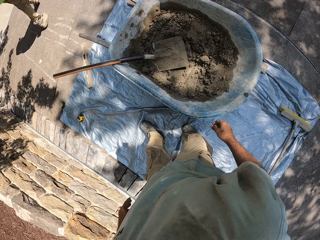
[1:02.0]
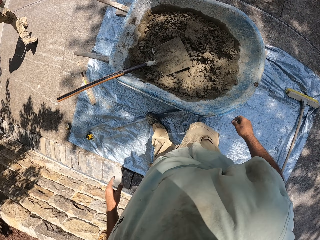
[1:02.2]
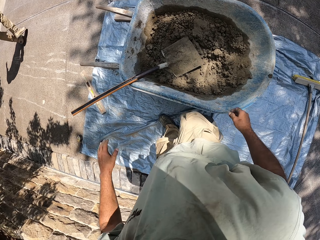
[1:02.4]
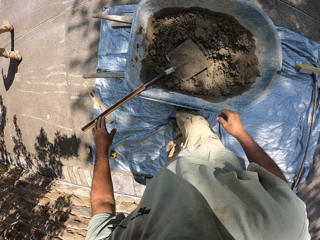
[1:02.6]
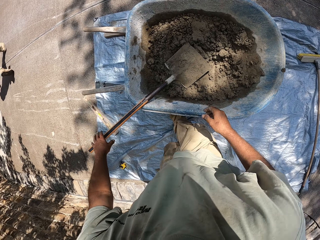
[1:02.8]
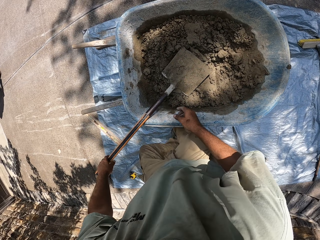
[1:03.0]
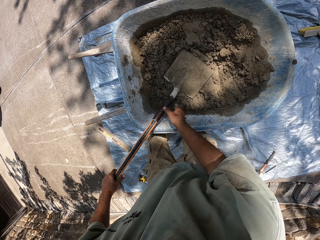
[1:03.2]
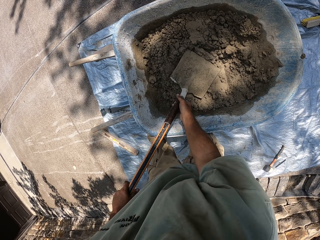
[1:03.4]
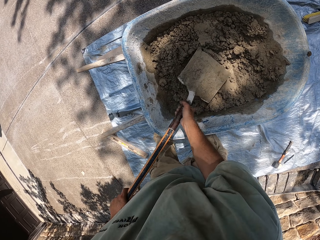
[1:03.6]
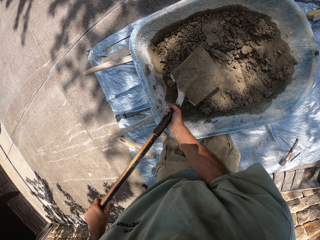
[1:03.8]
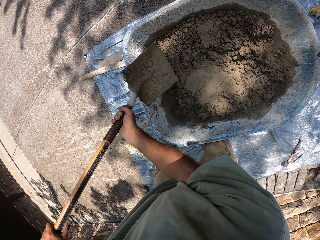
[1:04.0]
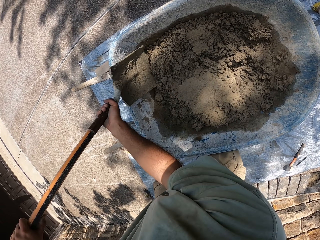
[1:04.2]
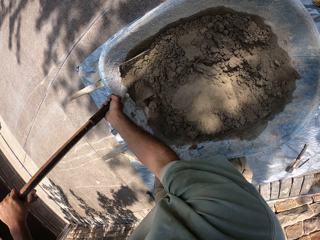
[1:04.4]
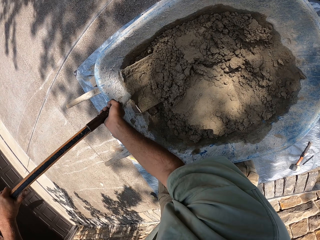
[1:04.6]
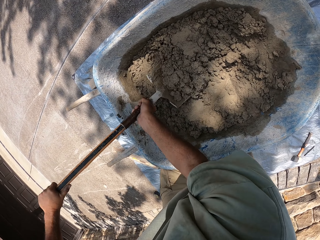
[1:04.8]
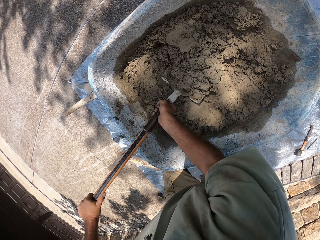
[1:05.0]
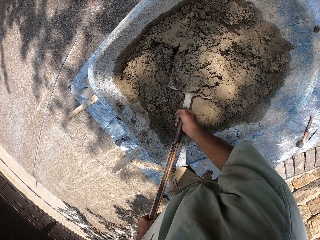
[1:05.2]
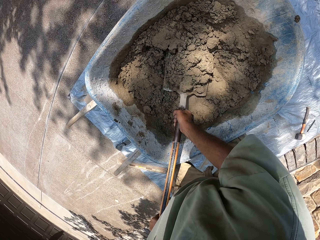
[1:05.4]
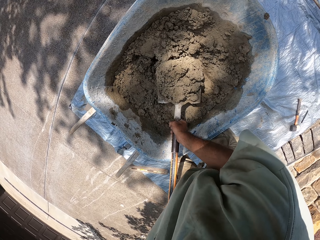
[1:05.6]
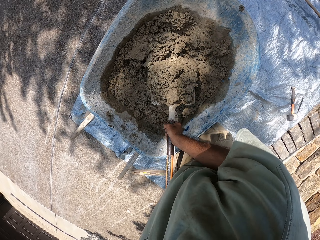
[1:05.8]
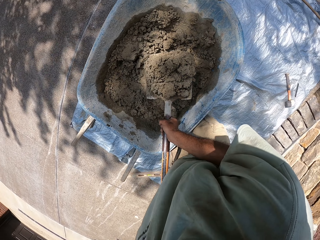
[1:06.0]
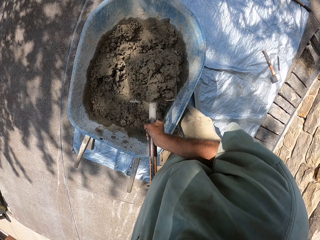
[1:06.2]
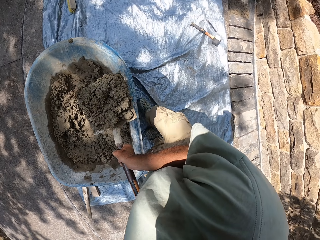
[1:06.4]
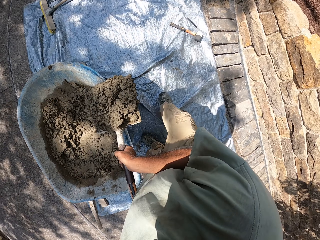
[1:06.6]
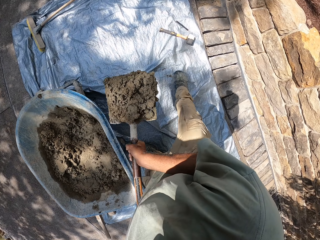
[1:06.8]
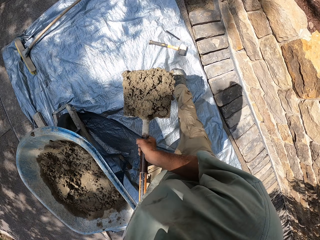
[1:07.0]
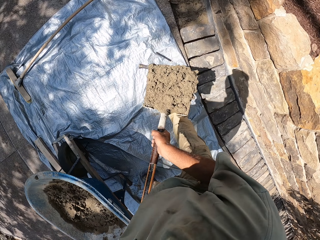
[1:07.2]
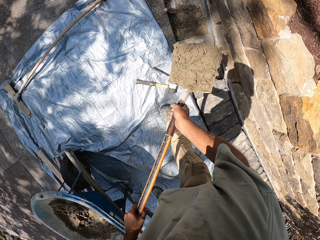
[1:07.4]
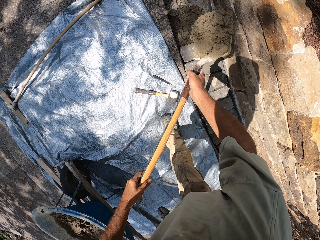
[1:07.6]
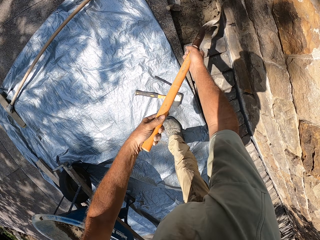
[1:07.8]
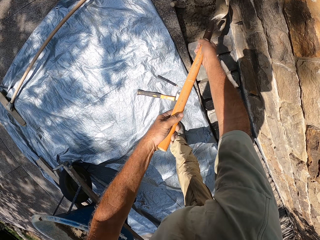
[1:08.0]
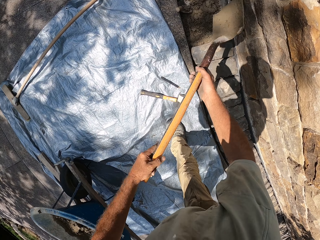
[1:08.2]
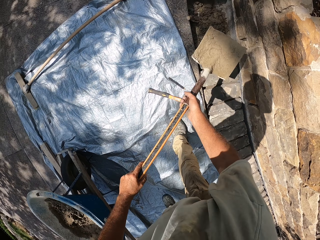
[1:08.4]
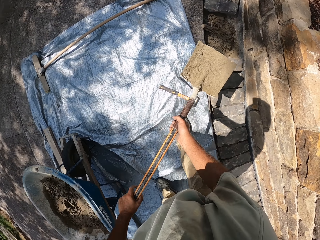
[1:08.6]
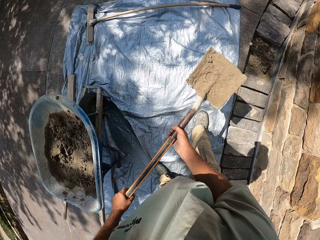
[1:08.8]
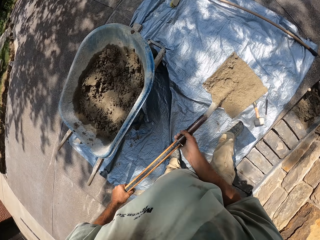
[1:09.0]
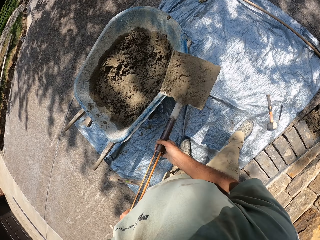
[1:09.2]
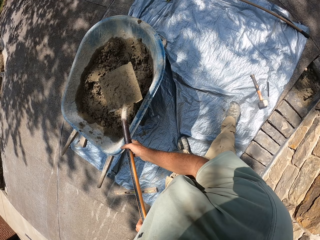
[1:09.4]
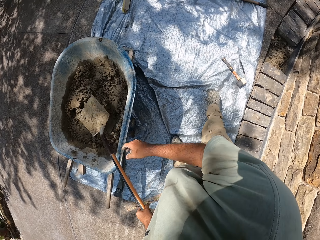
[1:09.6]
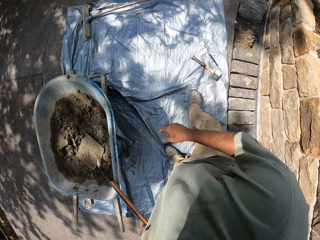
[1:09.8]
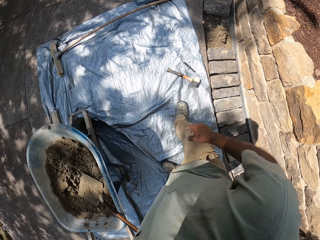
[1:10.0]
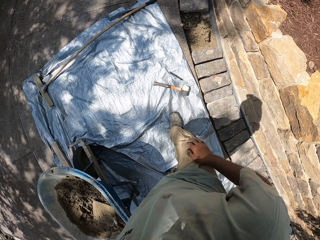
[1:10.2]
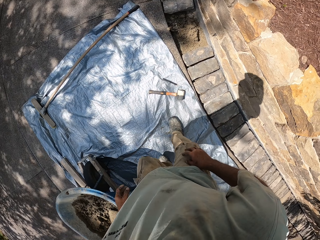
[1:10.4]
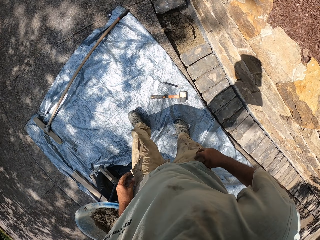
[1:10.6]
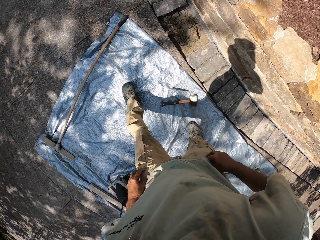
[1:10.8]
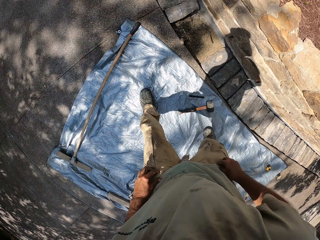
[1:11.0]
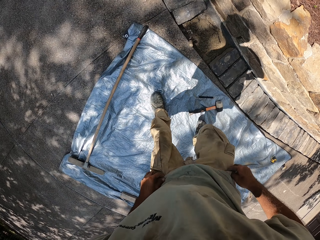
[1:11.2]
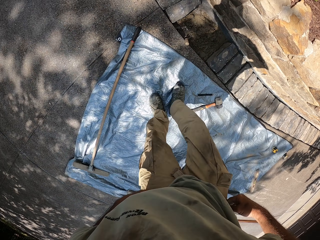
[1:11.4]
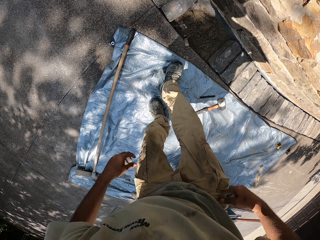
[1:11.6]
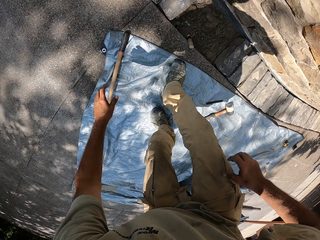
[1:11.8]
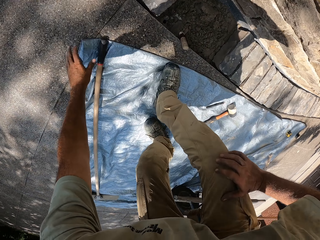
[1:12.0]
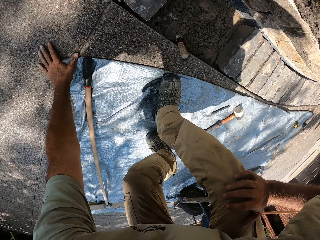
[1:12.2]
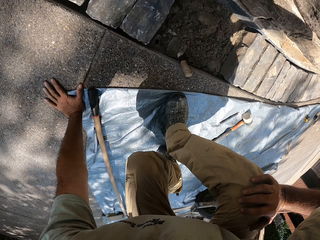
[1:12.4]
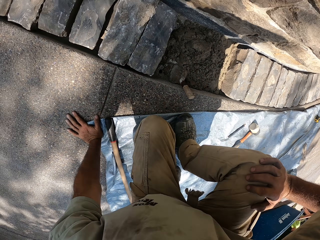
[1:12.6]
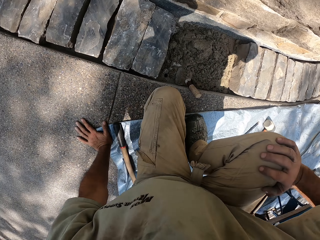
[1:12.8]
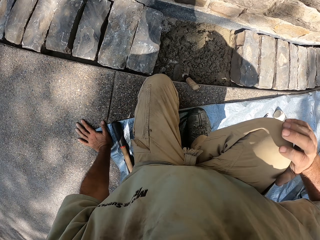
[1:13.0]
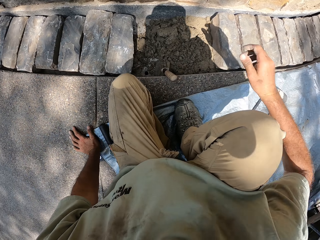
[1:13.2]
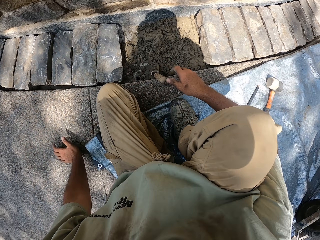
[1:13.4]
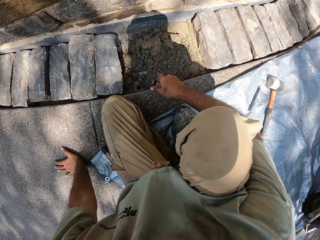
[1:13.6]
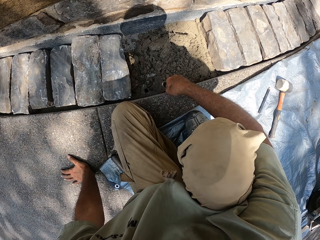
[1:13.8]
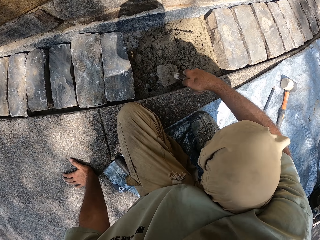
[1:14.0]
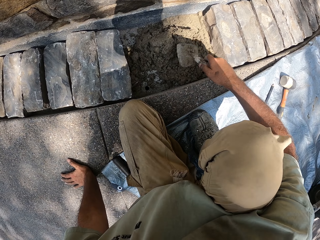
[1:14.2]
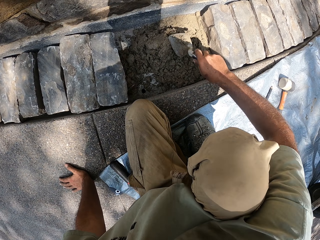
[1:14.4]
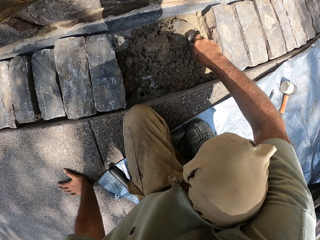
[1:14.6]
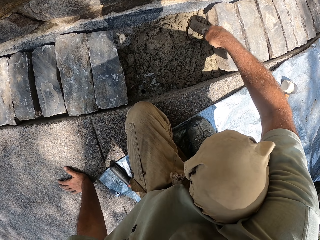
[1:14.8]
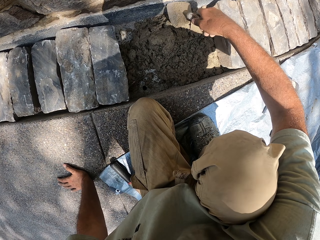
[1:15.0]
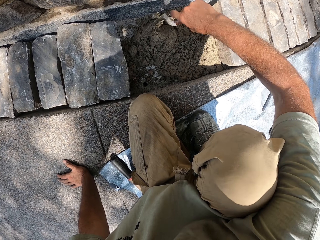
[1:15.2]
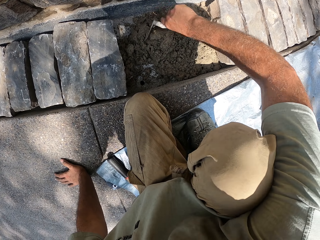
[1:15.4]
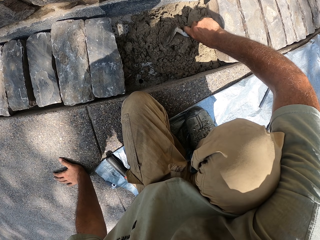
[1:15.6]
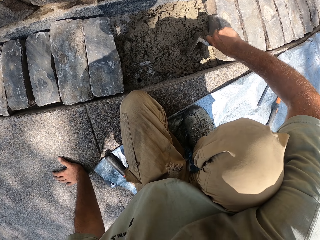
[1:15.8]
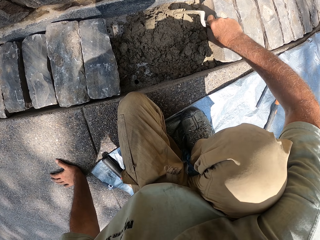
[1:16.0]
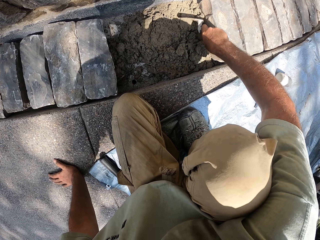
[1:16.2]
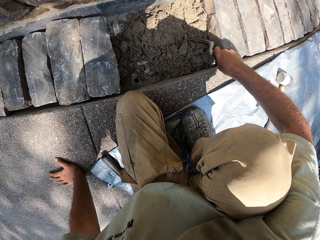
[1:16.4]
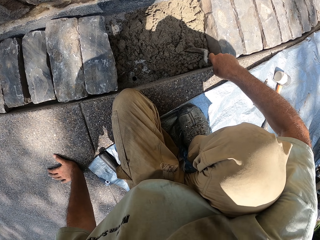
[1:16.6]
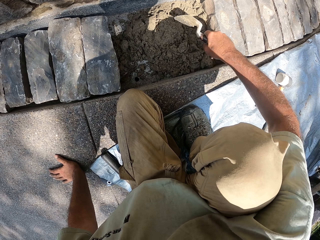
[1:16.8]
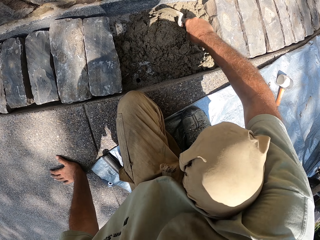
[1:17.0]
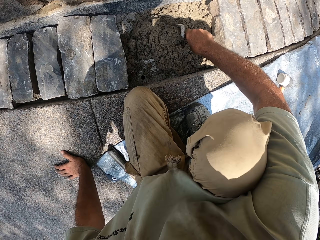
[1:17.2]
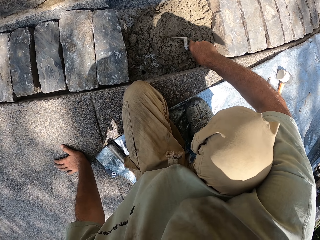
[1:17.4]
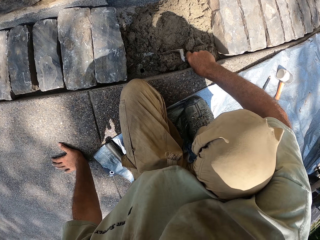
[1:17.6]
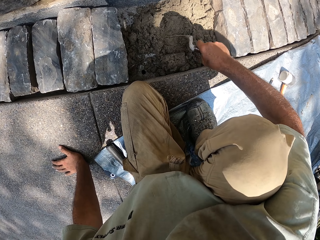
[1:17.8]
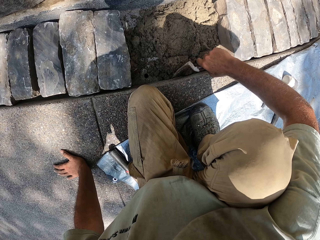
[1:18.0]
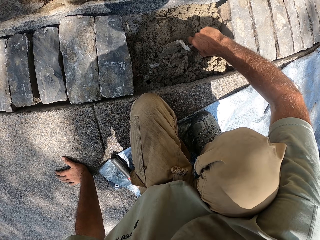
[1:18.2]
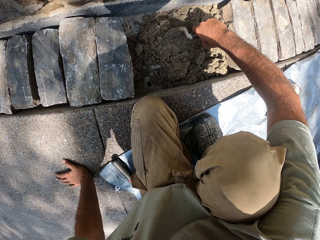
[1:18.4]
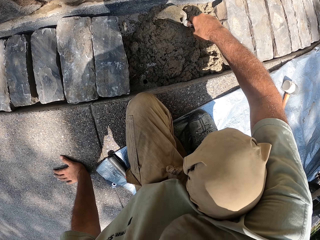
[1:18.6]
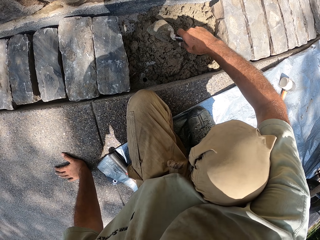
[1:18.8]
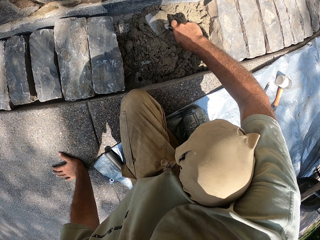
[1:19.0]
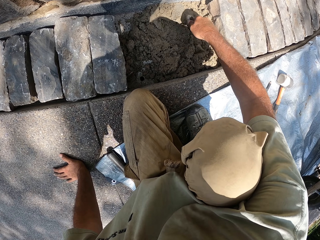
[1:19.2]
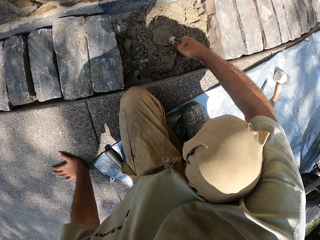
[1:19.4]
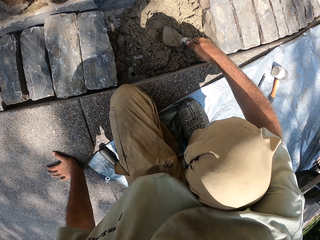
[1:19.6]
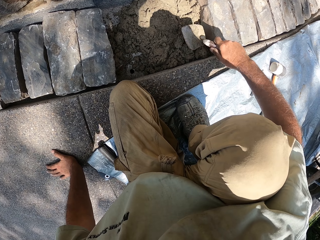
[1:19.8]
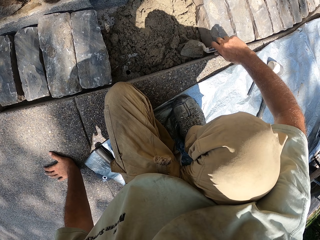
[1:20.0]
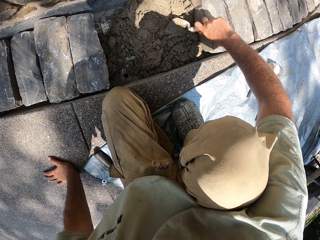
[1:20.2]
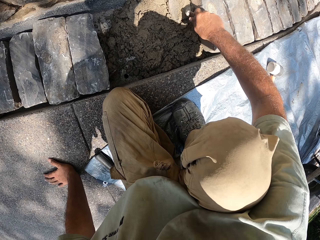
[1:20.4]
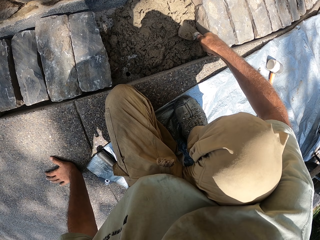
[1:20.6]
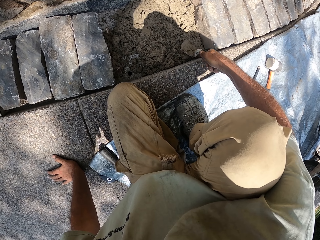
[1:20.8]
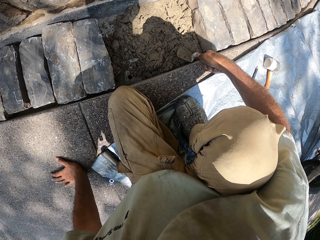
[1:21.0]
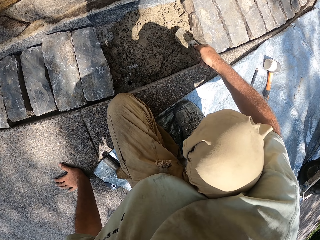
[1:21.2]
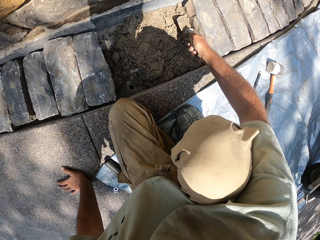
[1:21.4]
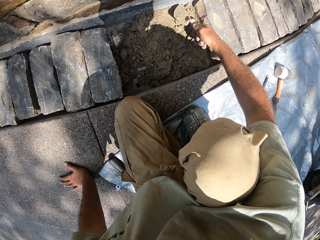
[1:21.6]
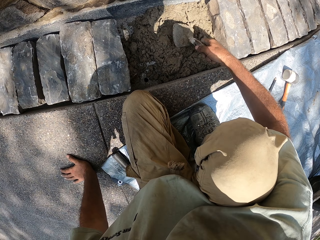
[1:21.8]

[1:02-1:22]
The camera wearer holds the spade. They pick the spade. They take the sand using the spade. They drop the sand. They drop the spade in the wheelbarrow. They kneel down and sit down. They pick the trowel, sand with the trowel, and move sand with the trowel.

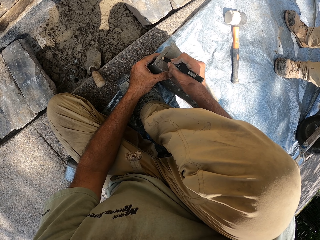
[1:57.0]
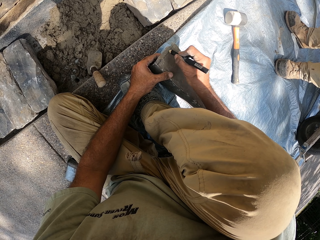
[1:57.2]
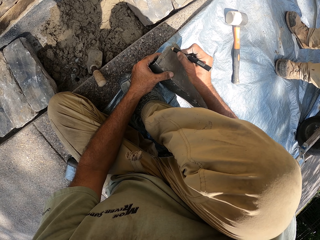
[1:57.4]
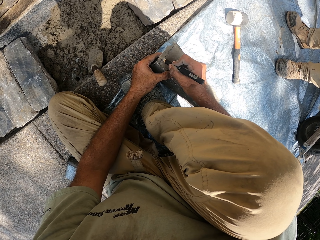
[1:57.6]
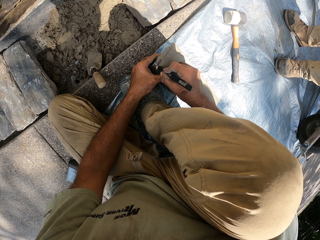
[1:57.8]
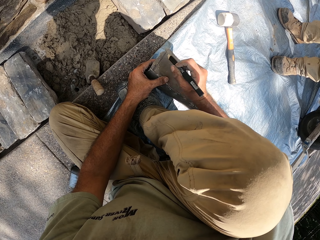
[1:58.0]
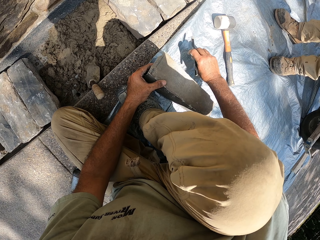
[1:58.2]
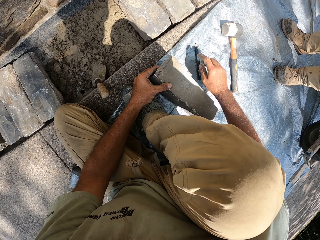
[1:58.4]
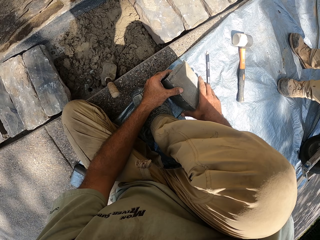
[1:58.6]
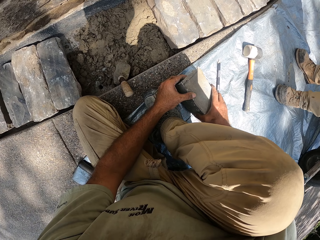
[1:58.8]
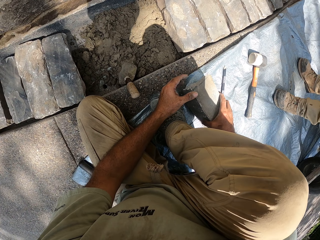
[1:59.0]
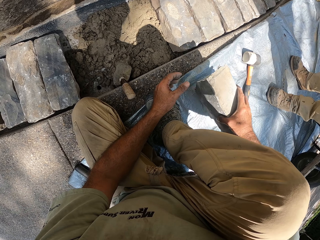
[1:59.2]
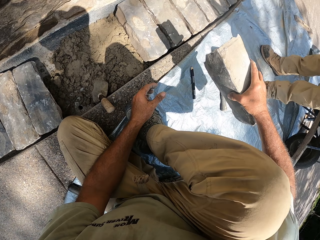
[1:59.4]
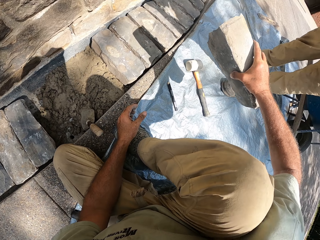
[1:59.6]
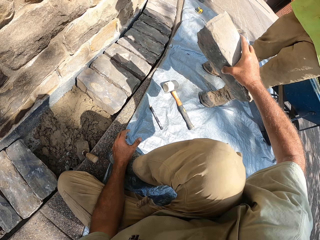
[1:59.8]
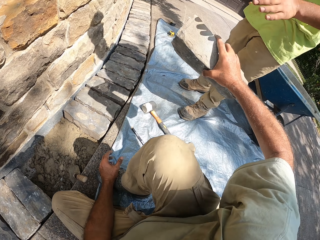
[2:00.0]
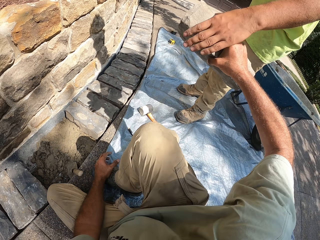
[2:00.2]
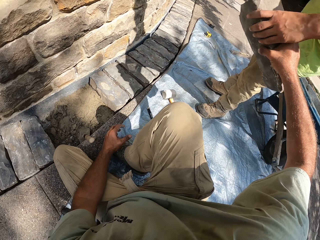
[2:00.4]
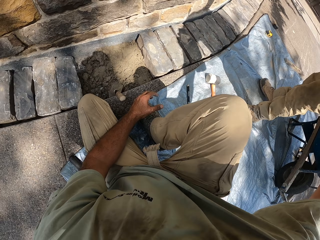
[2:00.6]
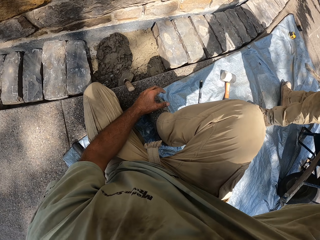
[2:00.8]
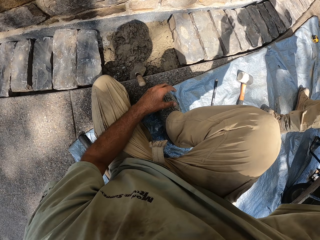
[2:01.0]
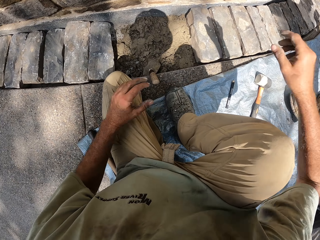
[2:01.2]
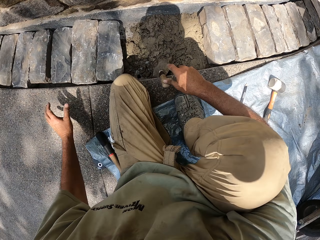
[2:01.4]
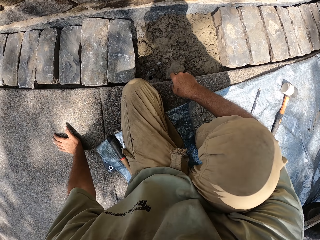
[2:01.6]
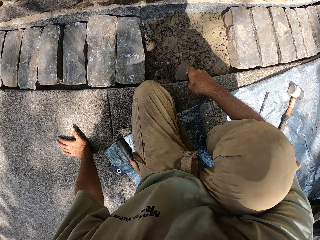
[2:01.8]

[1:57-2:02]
The camera wearer puts the pencil down and picks a stone.
